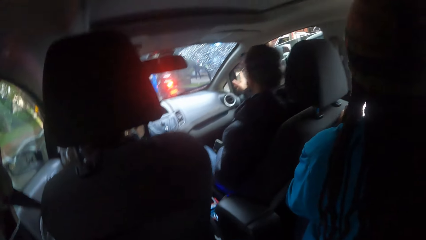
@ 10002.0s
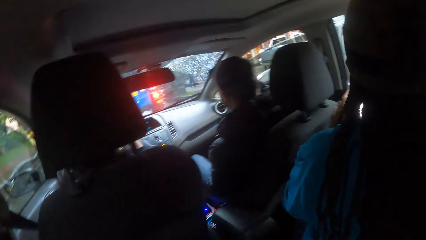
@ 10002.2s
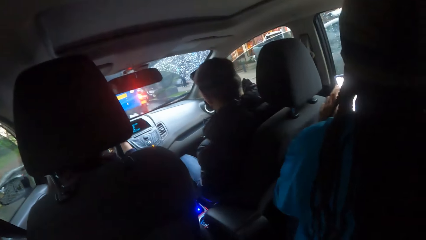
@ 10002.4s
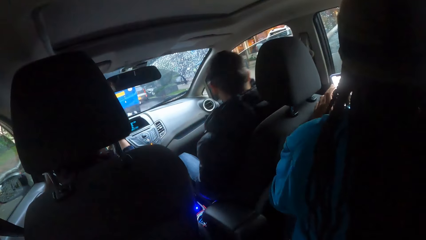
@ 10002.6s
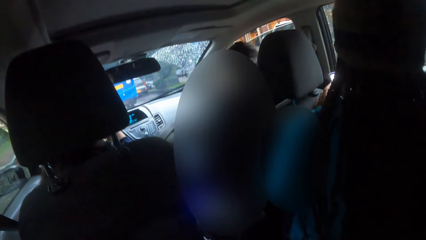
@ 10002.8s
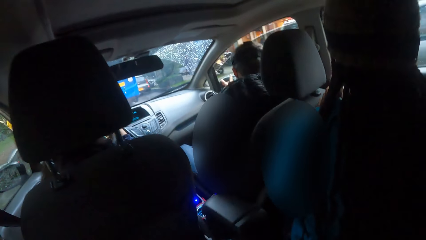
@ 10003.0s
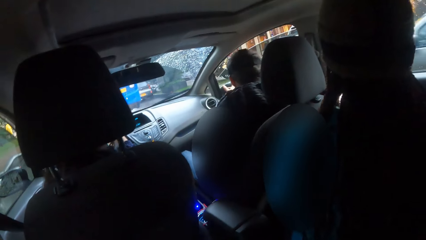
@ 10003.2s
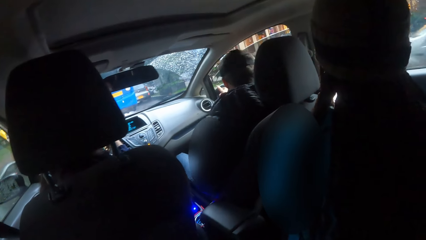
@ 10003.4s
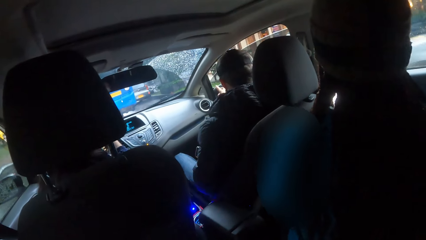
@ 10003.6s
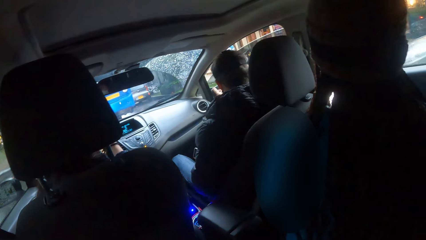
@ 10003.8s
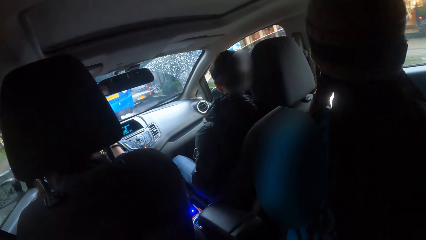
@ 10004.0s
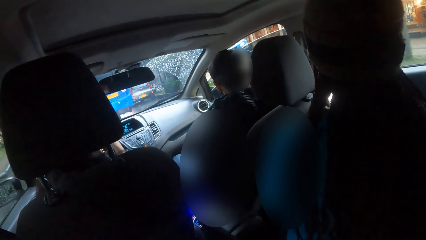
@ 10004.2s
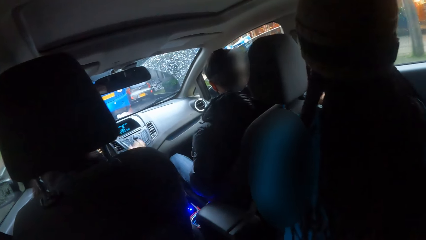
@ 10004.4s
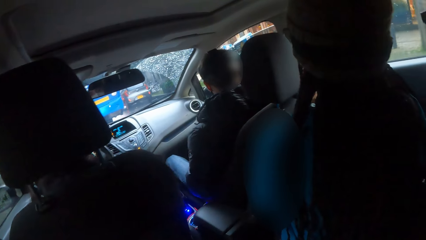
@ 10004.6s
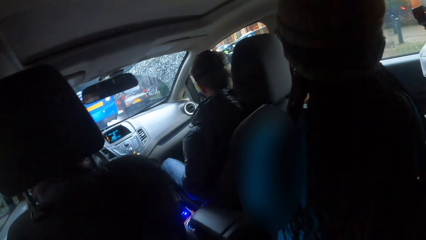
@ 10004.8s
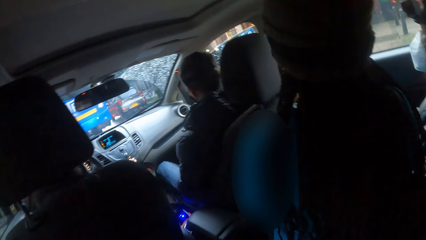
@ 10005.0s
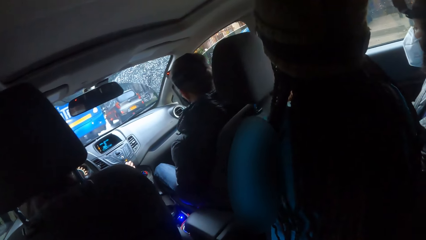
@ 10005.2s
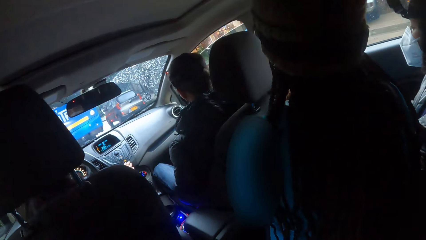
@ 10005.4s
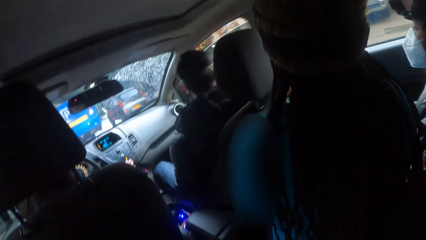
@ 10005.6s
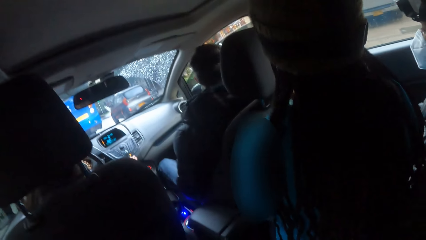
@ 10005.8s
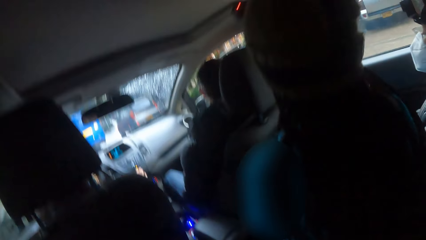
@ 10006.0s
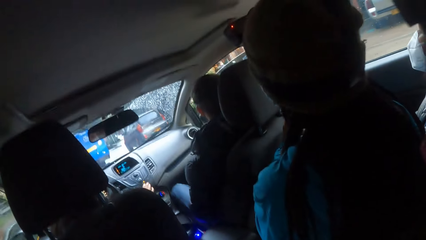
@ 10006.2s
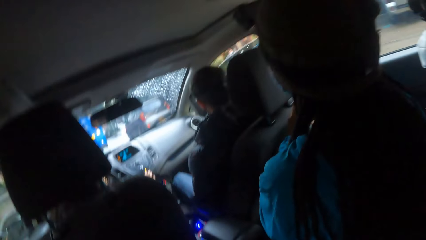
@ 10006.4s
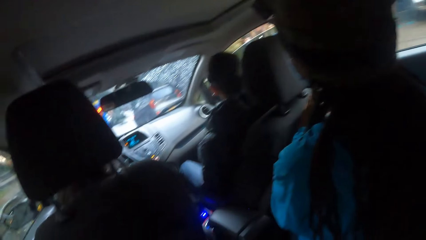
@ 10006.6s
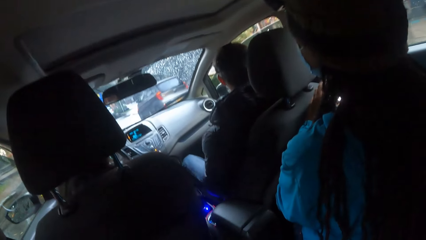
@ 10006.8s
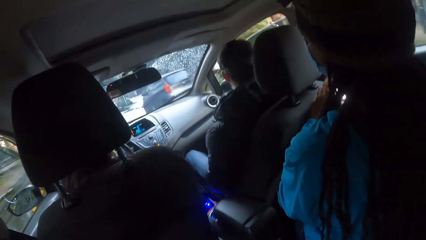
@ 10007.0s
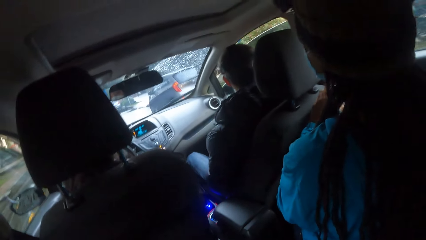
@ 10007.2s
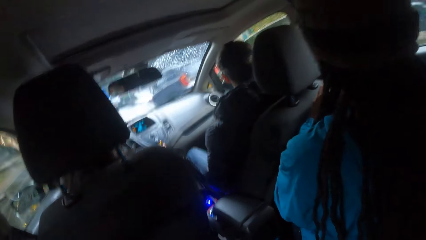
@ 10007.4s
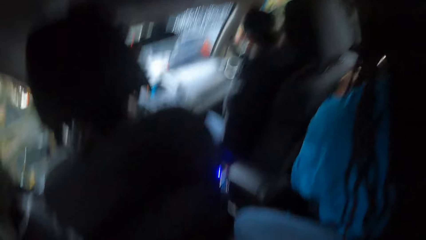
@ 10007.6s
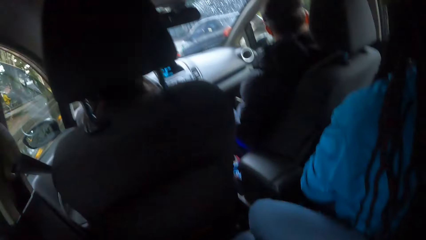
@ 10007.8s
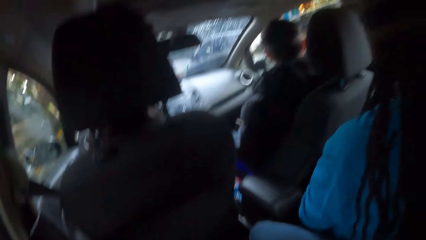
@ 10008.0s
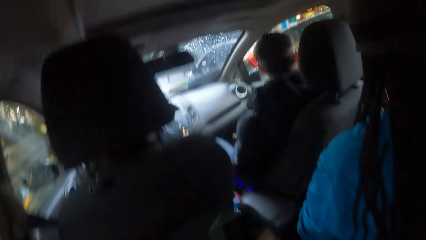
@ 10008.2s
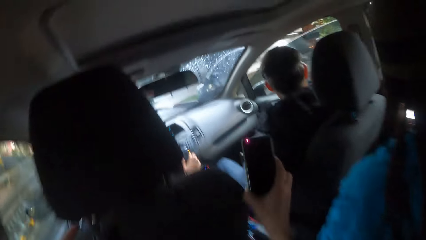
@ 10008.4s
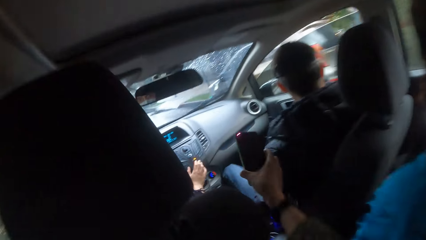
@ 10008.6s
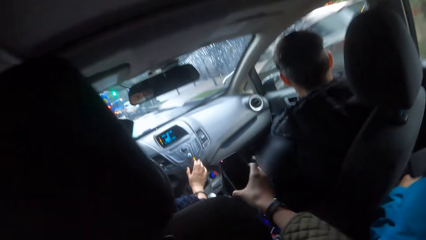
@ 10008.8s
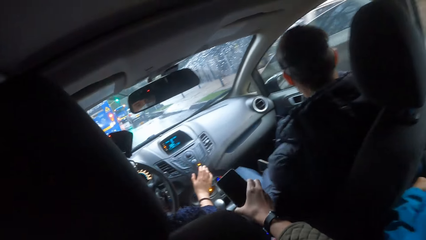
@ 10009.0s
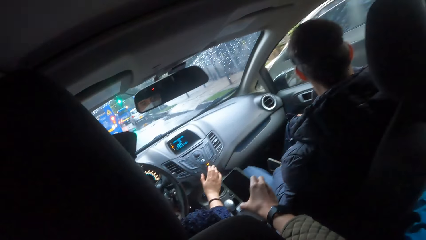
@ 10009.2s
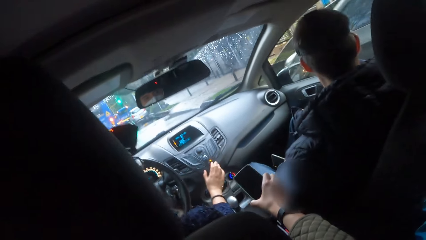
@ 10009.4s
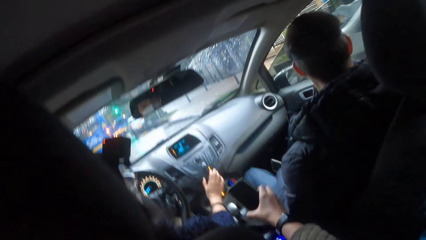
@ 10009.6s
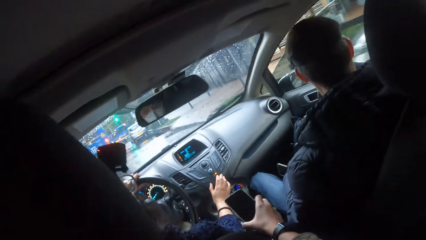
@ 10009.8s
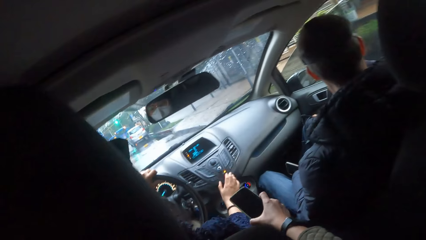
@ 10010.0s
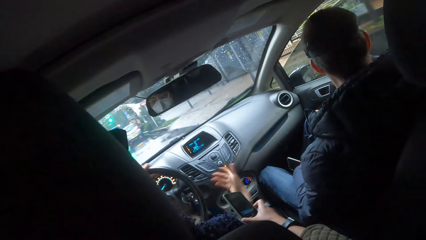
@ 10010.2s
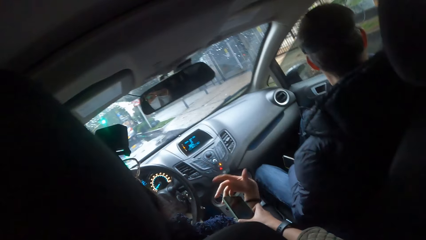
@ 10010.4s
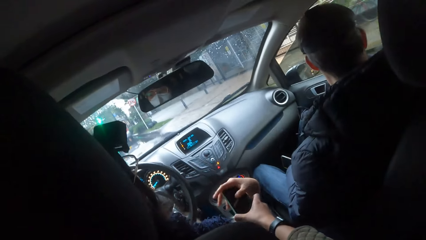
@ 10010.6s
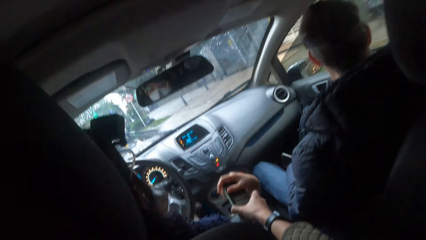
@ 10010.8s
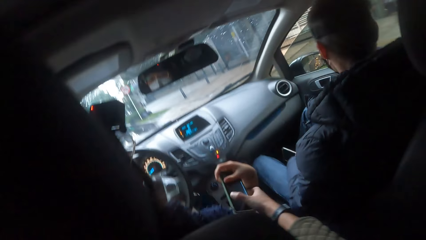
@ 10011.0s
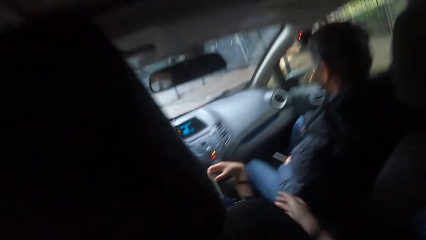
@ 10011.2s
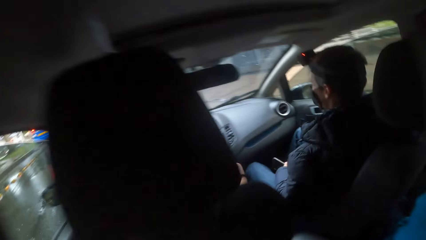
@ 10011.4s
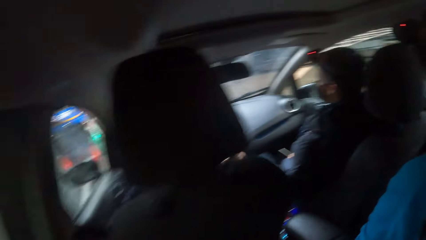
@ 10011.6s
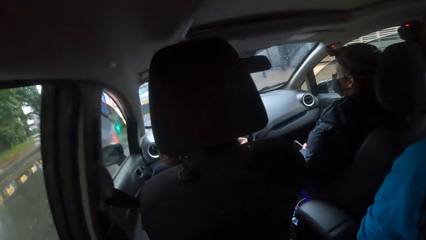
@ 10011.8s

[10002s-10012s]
The woman turns the AC control with her right hand. The camera wearer stretches a phone towards the driver with her right hand. She passes the phone to the driver. The driver collects the phone with her right hand.

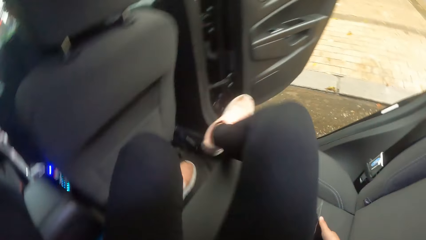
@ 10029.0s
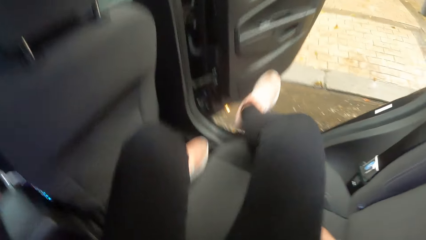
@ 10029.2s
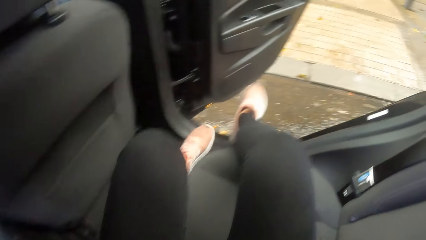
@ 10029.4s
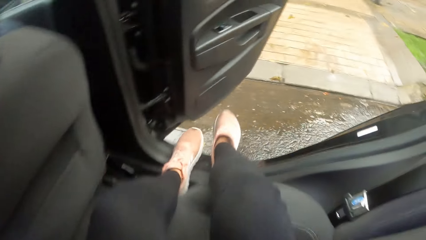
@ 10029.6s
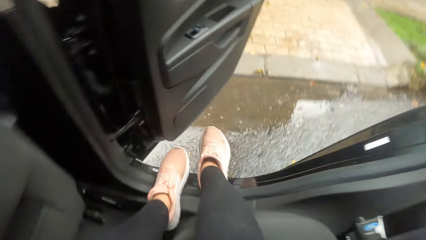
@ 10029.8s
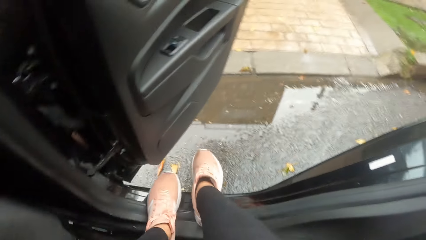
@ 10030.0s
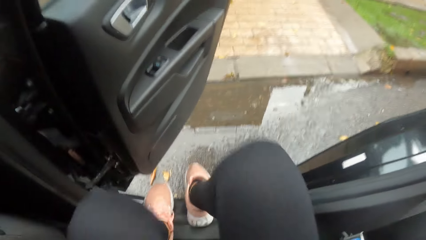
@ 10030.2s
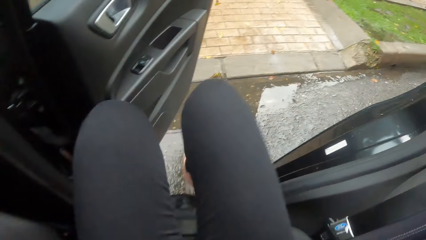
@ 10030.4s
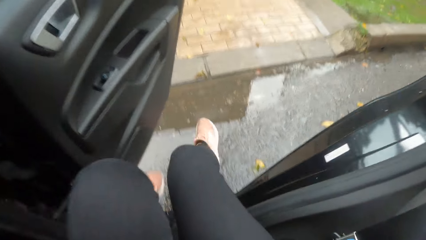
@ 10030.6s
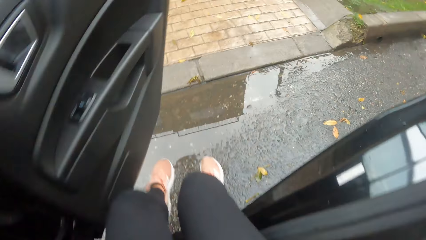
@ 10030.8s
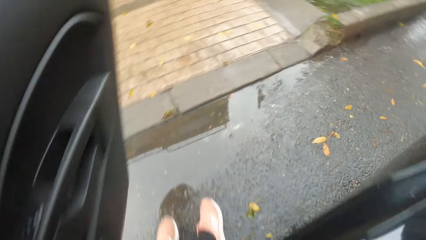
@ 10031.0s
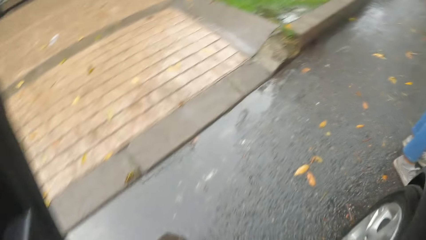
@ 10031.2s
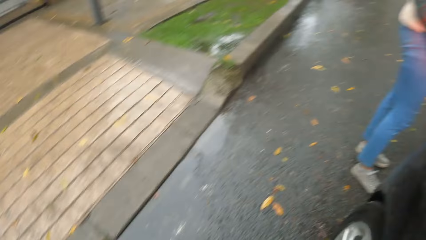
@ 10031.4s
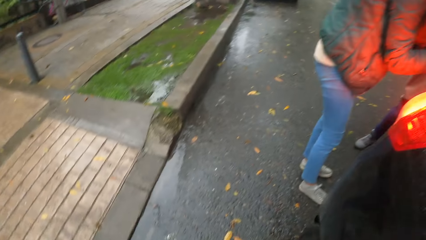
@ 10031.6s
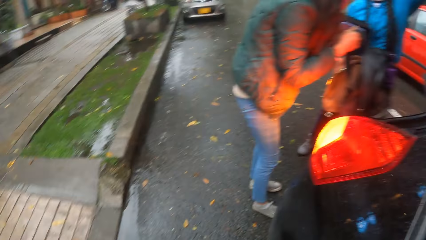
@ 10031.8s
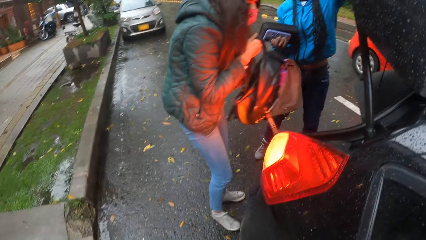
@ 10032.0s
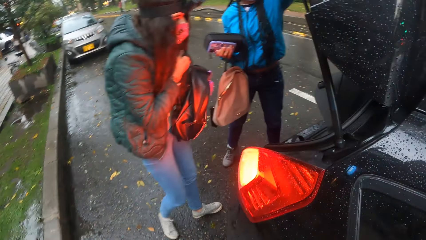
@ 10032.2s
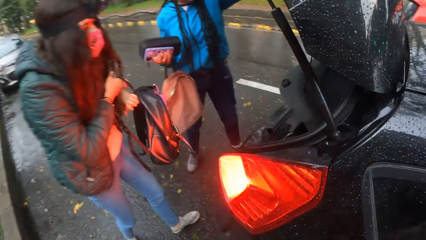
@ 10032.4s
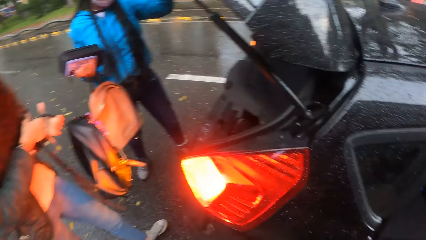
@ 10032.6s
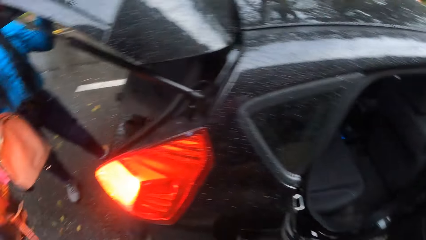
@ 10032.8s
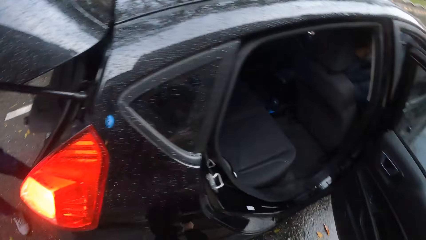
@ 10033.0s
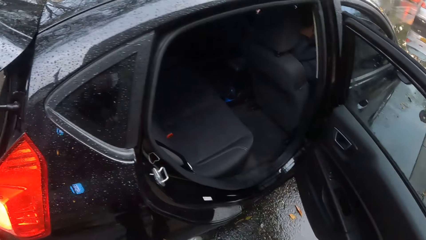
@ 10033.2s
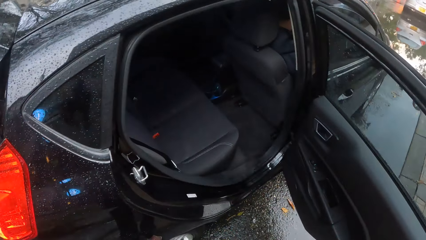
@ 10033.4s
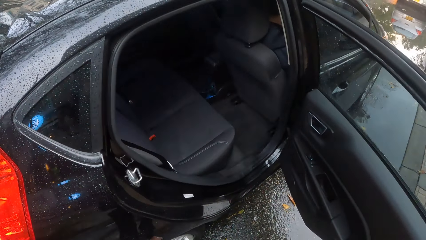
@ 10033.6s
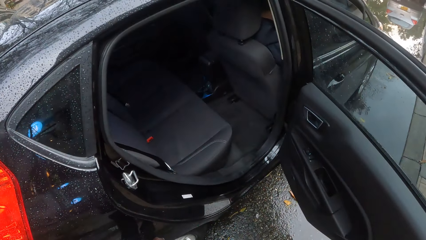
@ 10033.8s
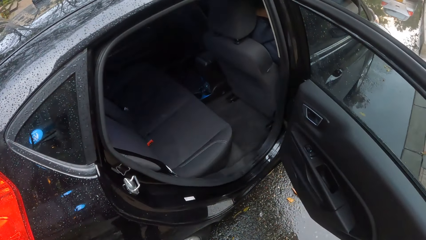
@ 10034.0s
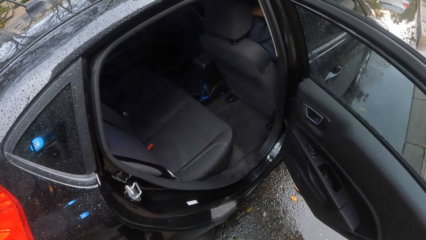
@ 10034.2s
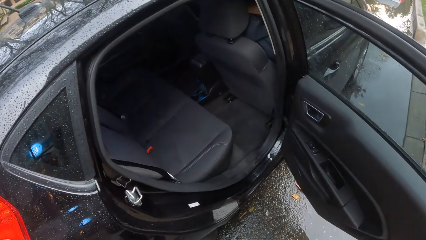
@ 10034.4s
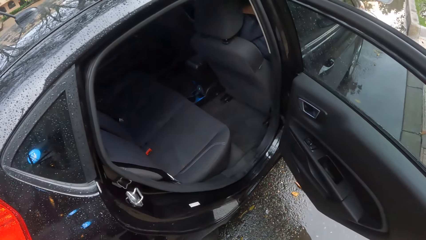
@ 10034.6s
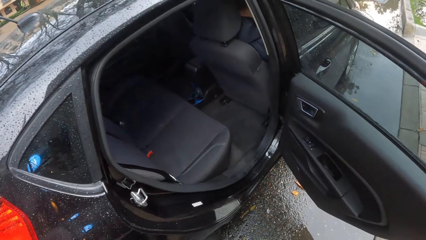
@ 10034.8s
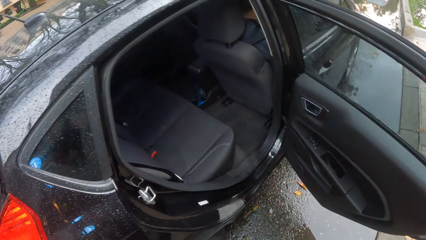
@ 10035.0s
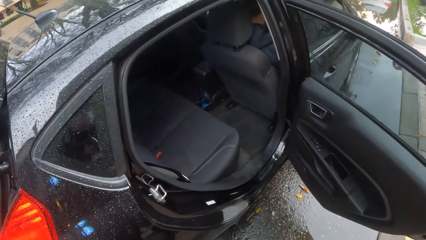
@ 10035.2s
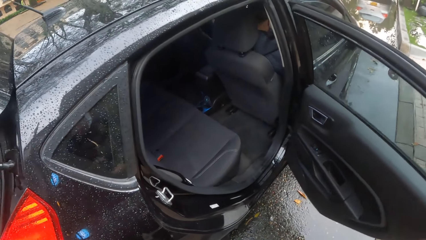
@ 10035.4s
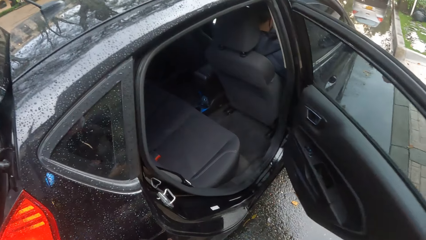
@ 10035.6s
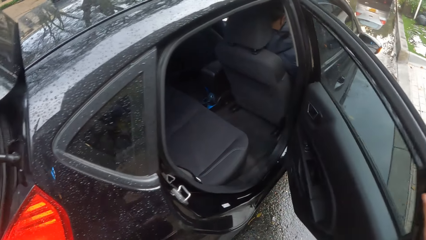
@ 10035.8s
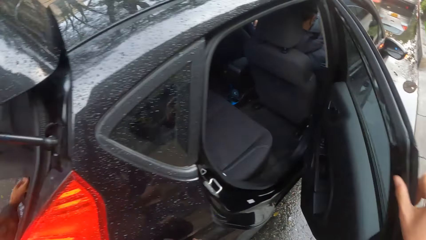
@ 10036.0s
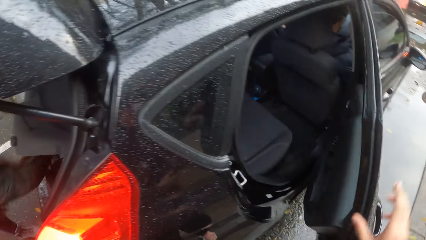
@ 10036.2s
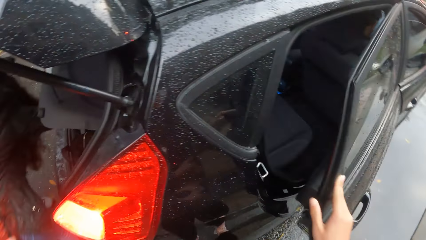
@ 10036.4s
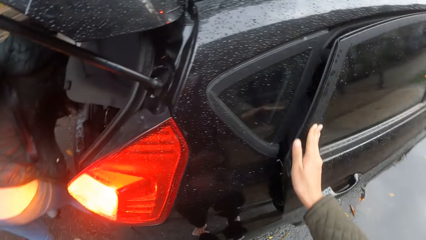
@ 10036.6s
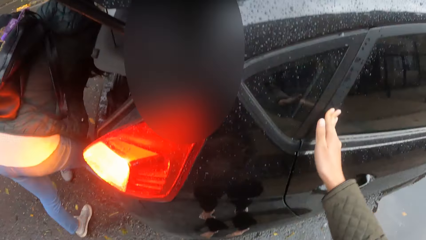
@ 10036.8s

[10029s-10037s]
The camera wearer gets down from the car with the phone in her right hand. The woman grabs a backpack from the car boot with her right hand. The camera wearer looks around in the compound. She closes the car door with her right hand.
